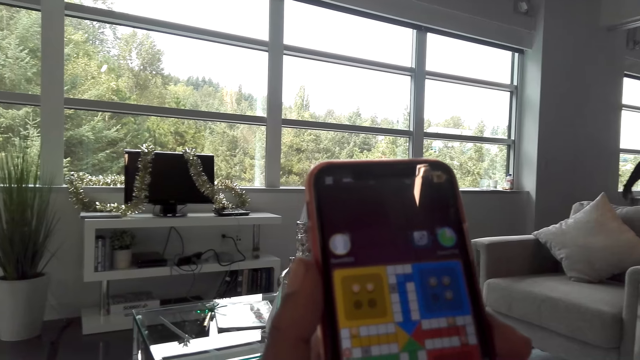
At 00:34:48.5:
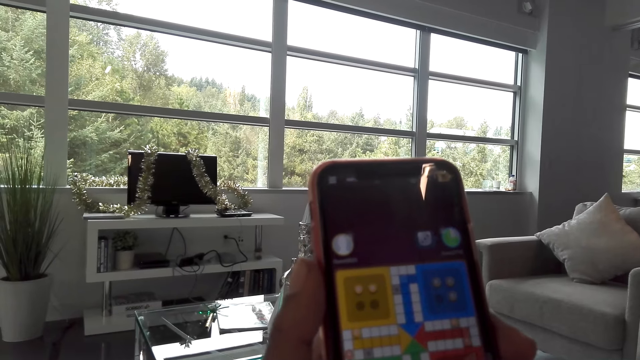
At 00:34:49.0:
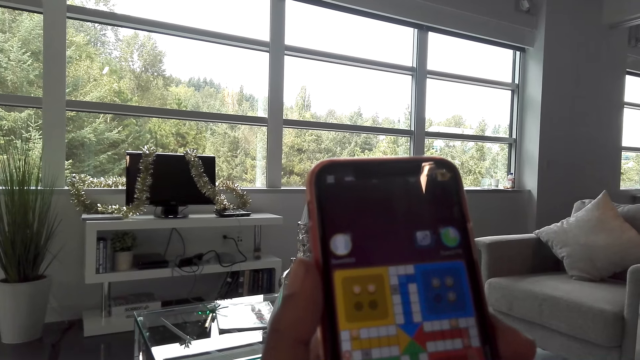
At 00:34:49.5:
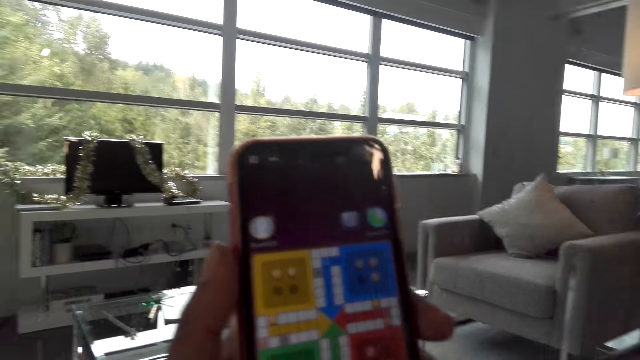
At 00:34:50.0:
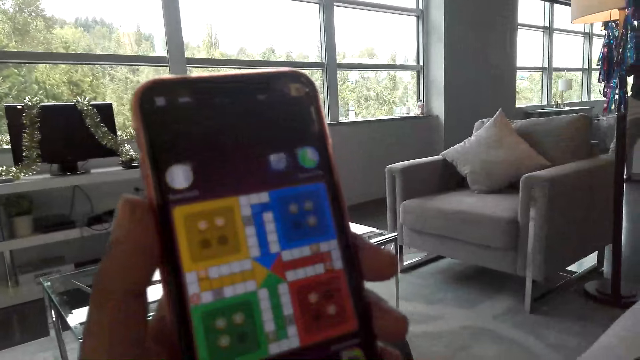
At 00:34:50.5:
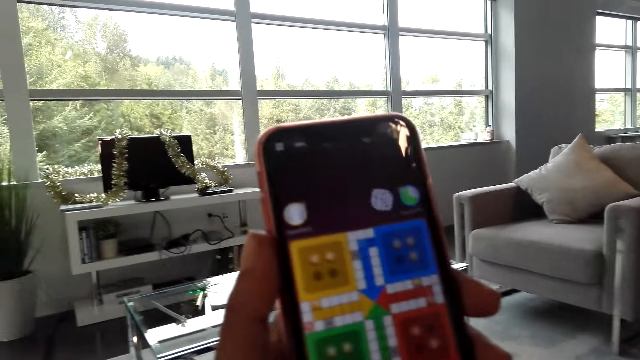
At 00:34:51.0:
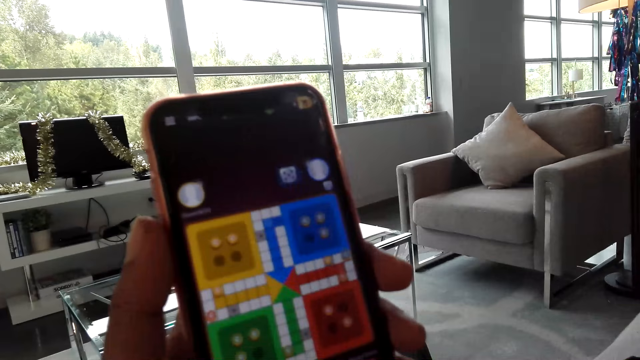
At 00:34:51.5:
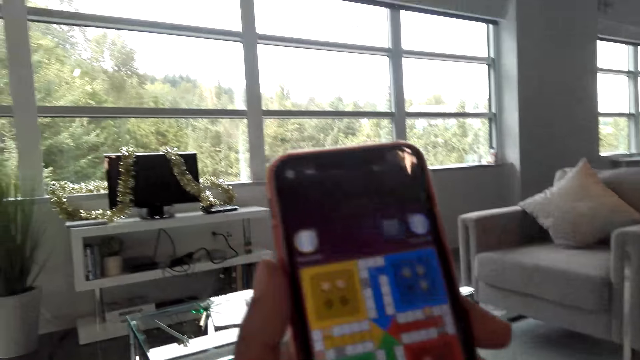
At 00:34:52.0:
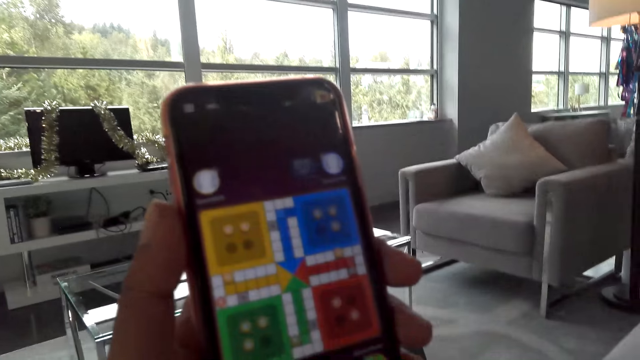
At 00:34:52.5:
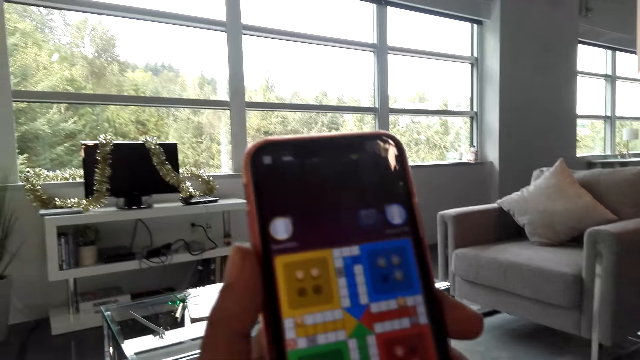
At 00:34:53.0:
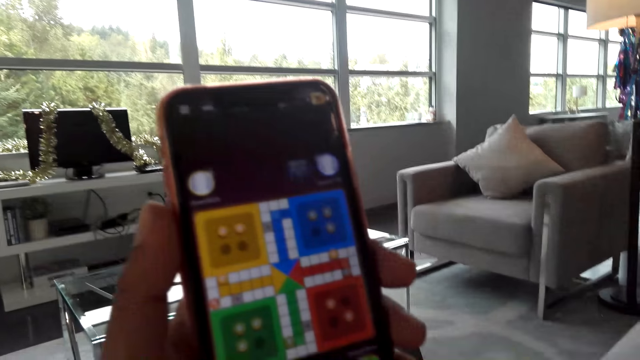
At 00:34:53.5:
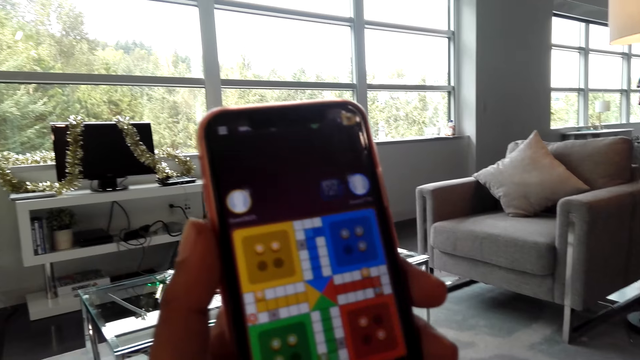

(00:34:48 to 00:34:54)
The camera wearer plays a game on the mobile phone.

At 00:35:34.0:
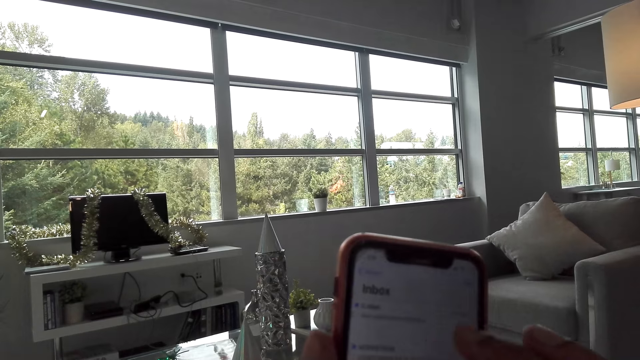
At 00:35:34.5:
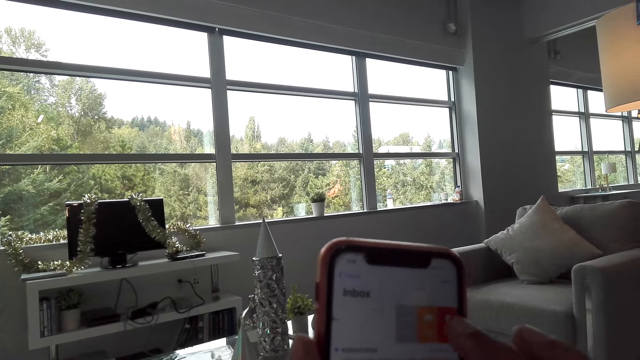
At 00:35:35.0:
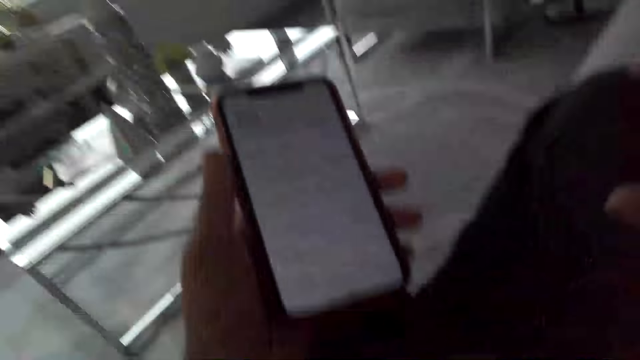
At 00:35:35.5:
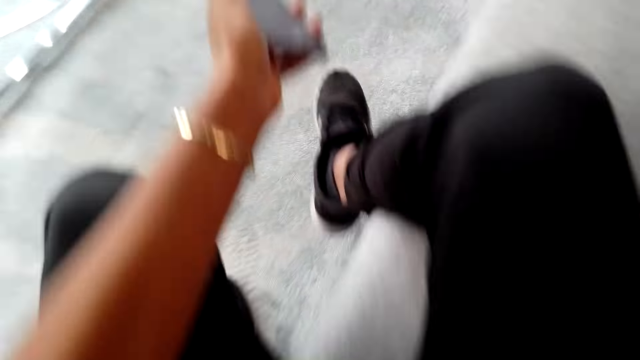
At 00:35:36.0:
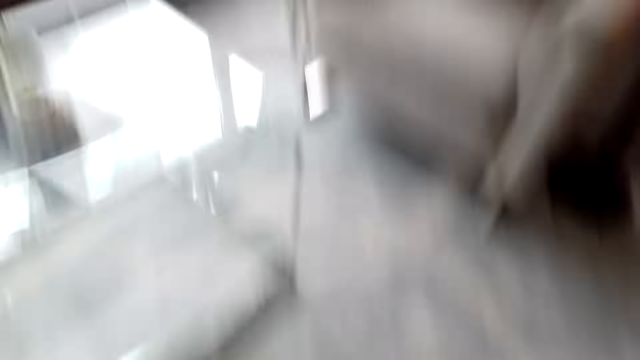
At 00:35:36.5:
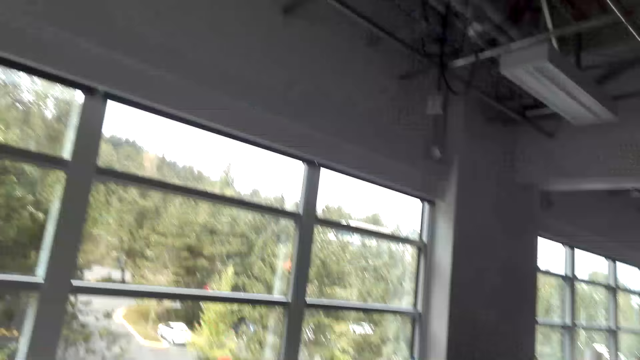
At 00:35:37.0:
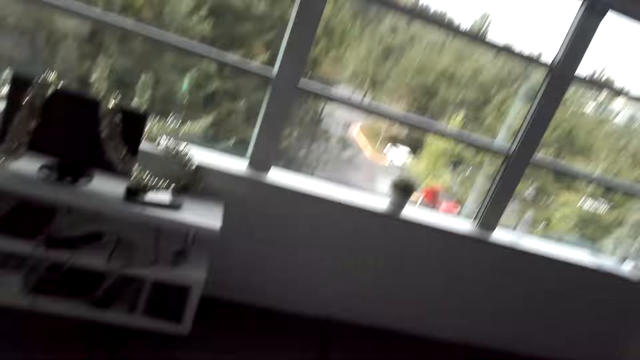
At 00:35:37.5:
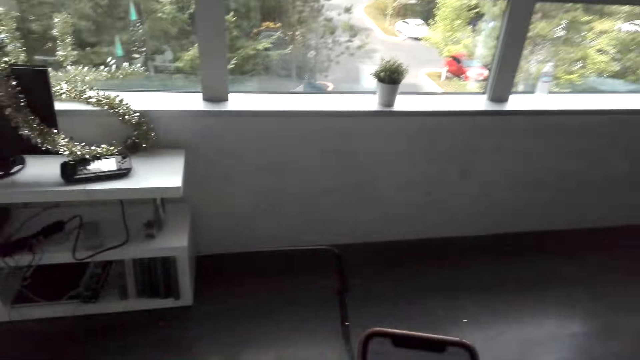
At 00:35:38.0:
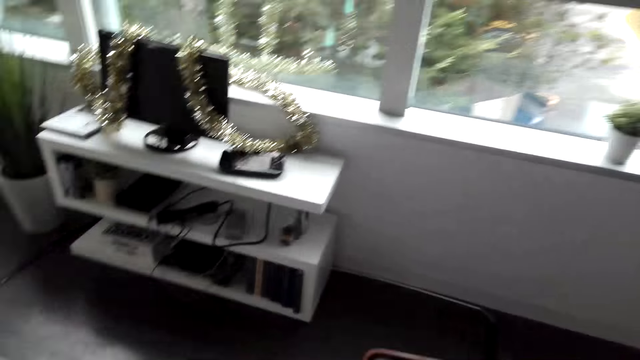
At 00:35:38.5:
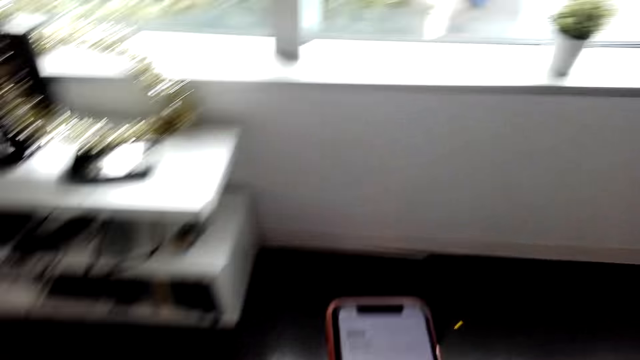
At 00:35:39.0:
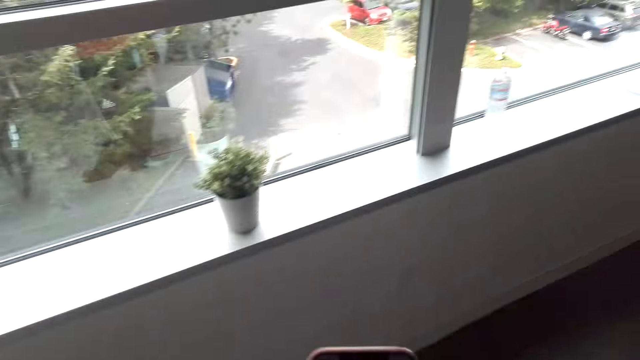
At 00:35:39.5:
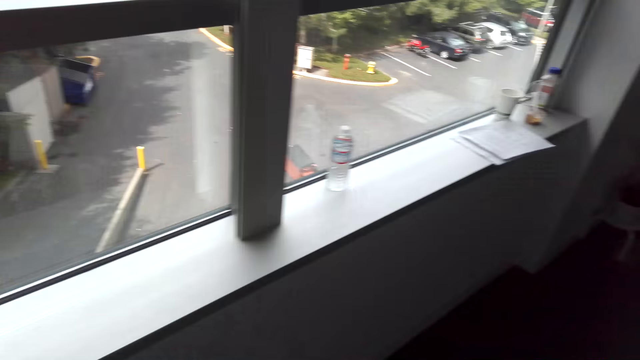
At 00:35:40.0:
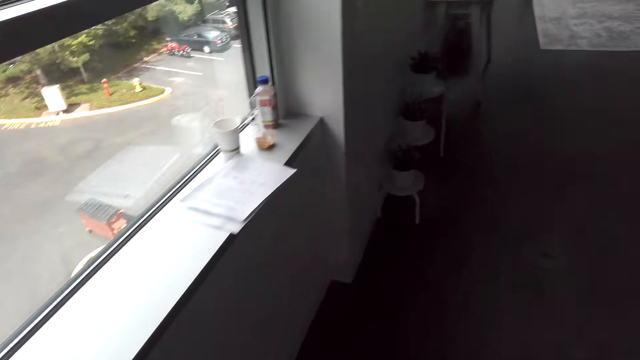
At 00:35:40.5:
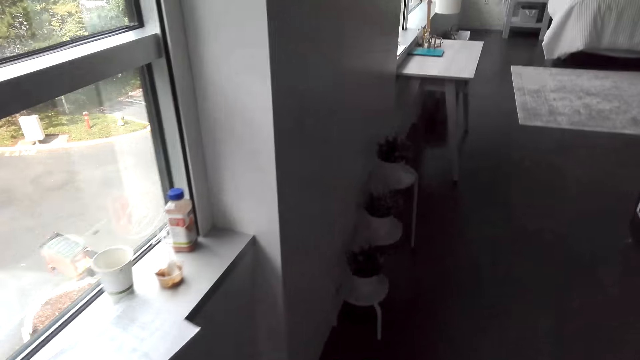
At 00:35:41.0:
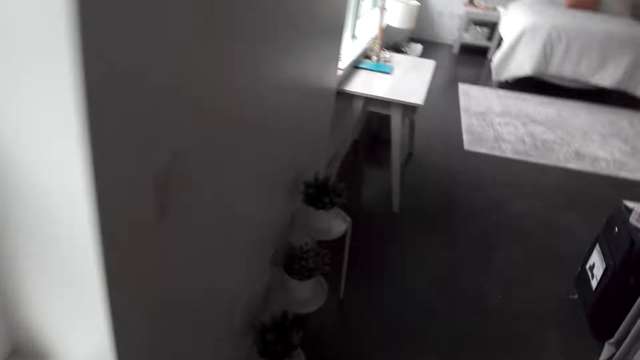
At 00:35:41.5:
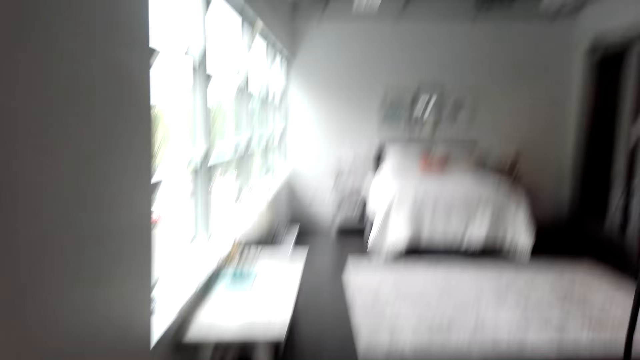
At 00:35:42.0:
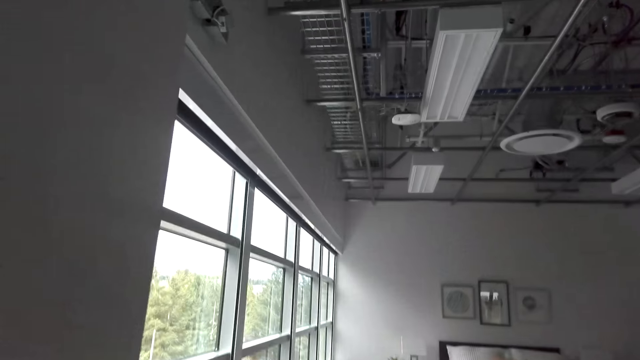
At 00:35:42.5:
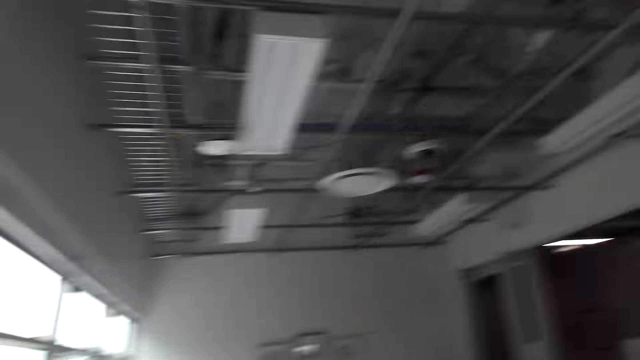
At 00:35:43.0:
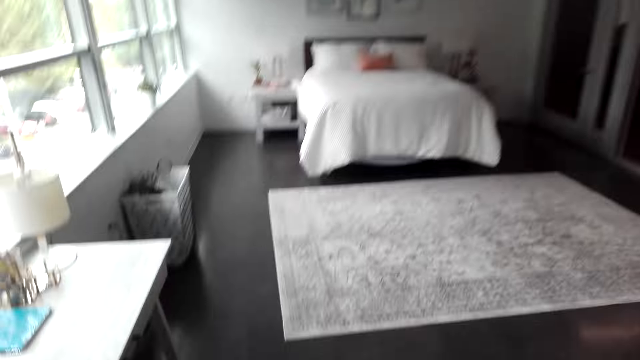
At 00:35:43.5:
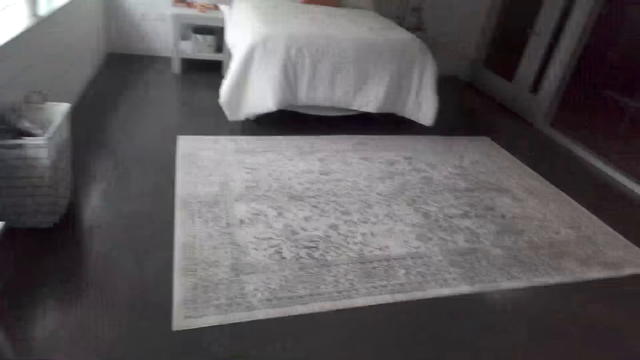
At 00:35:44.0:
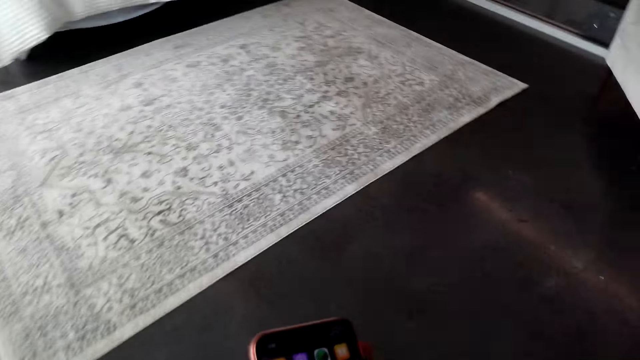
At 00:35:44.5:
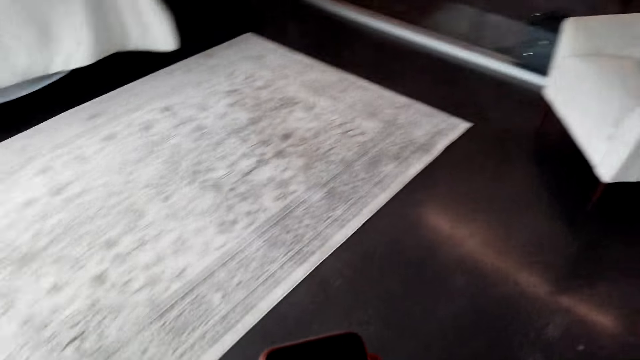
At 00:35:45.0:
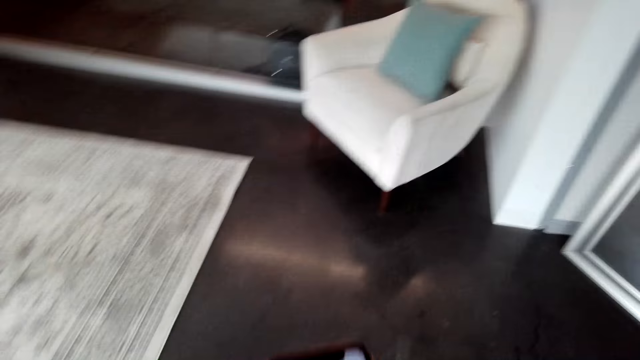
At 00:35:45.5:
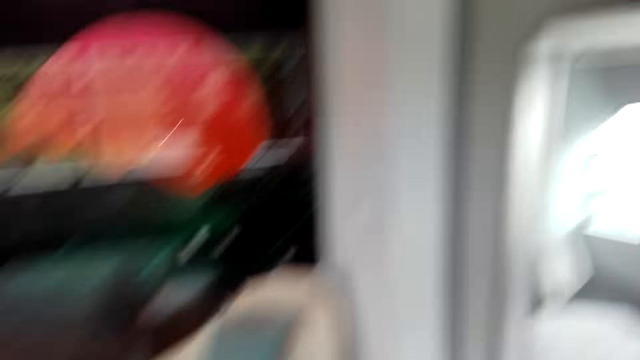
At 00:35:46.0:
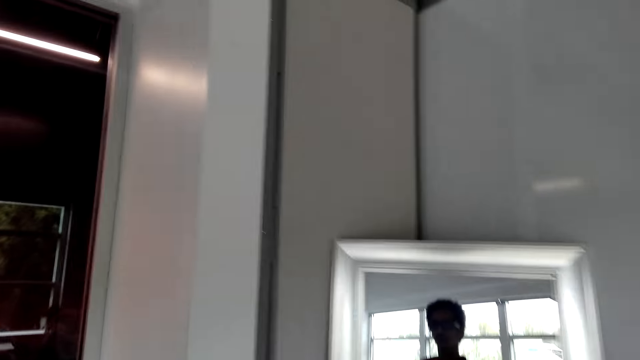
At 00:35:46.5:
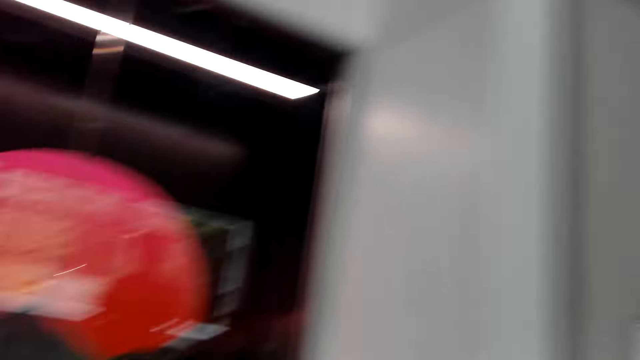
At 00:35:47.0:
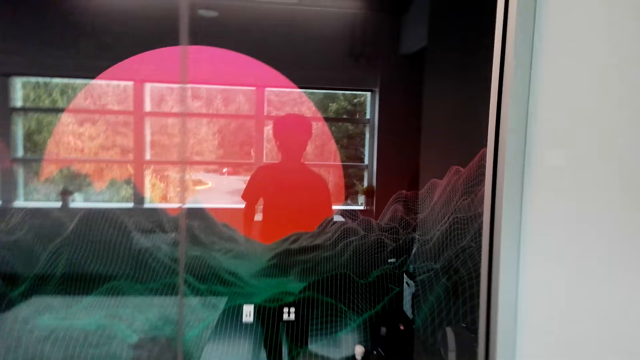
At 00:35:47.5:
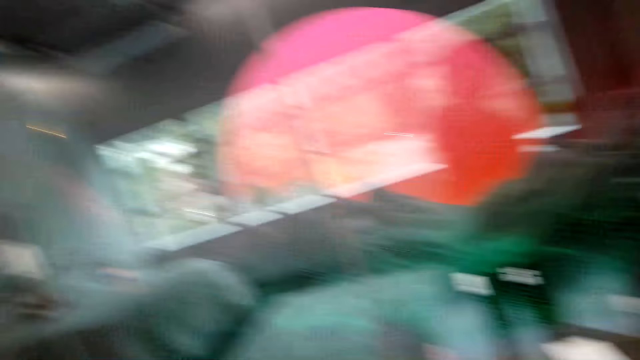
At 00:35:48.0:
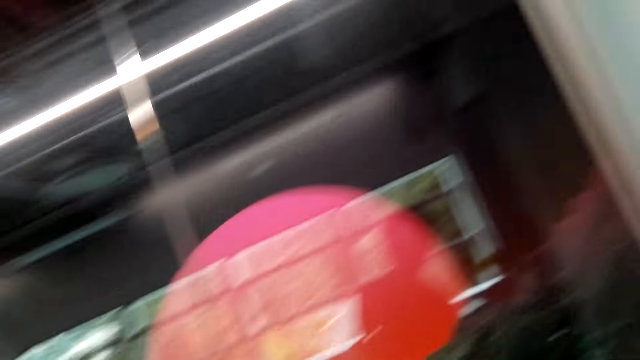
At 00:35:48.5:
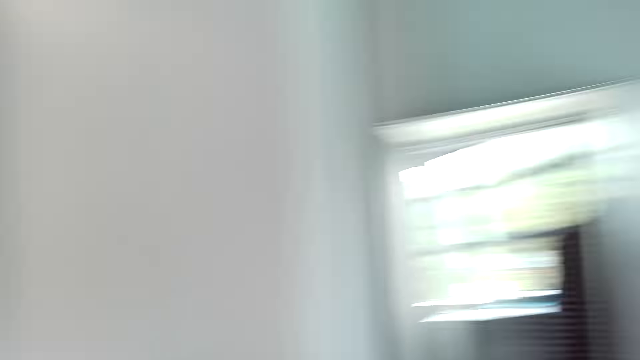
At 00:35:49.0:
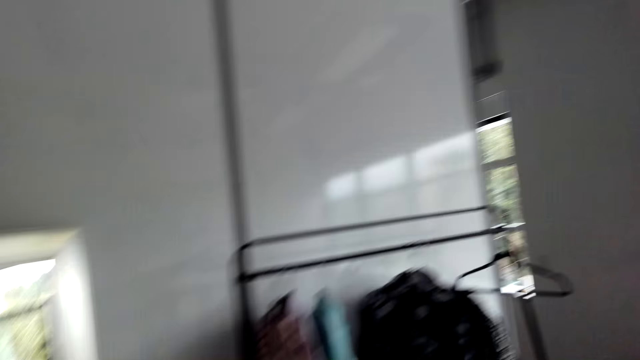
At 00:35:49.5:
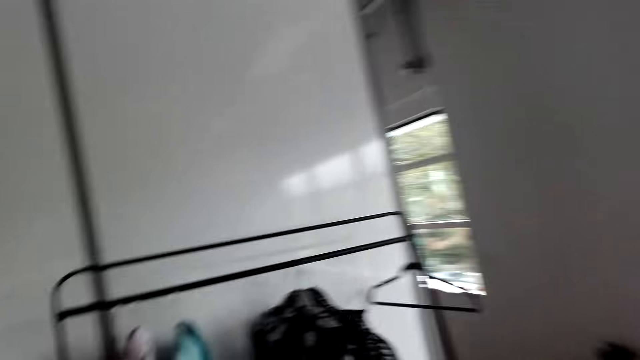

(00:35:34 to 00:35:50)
The camera wearer stands up from the sofa. They walk around the house. They walk in the room.
